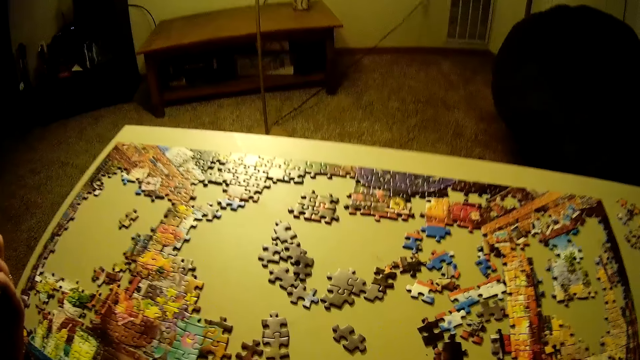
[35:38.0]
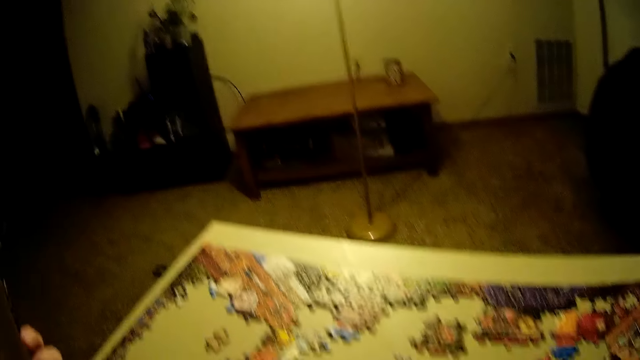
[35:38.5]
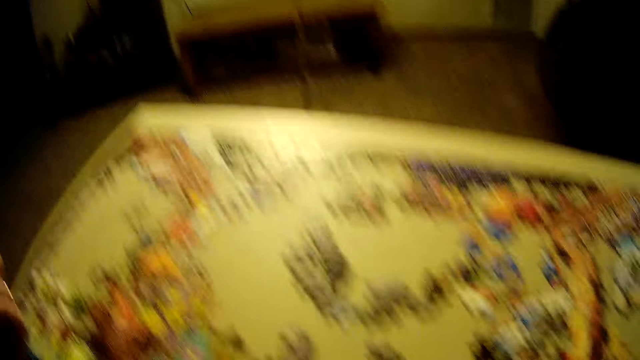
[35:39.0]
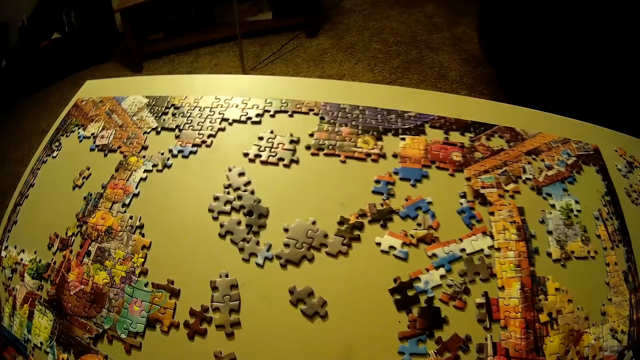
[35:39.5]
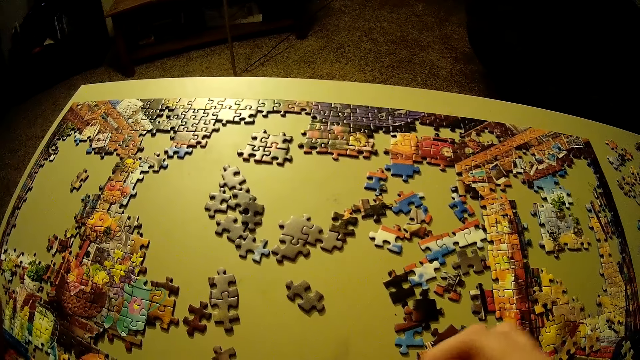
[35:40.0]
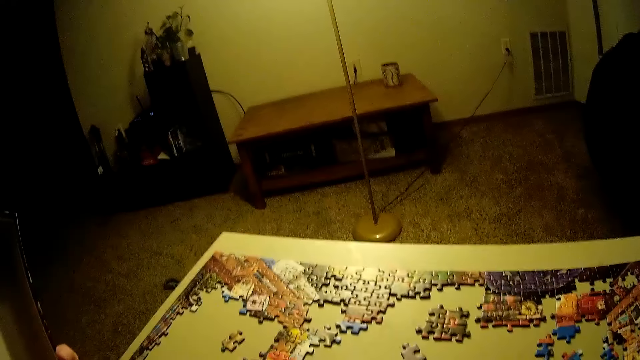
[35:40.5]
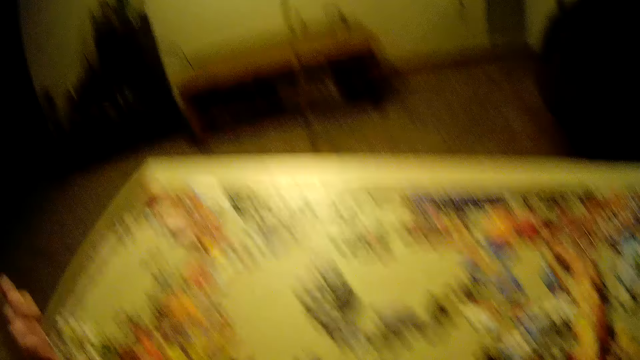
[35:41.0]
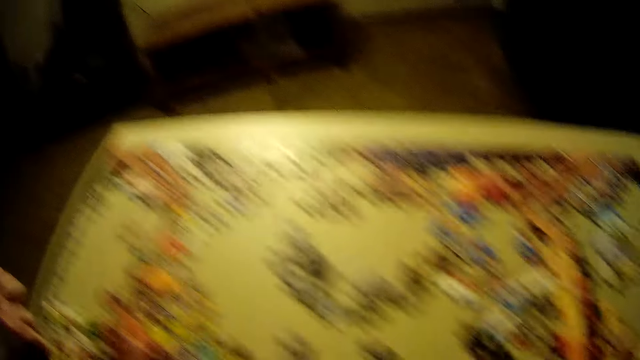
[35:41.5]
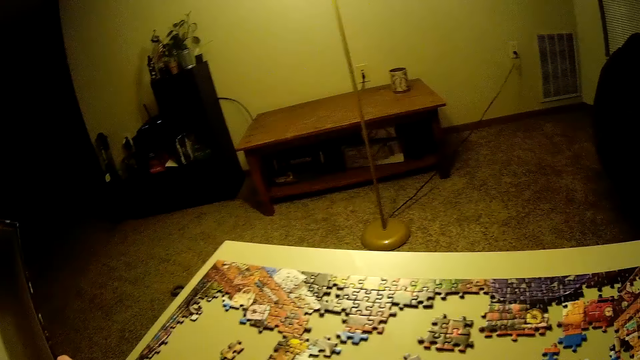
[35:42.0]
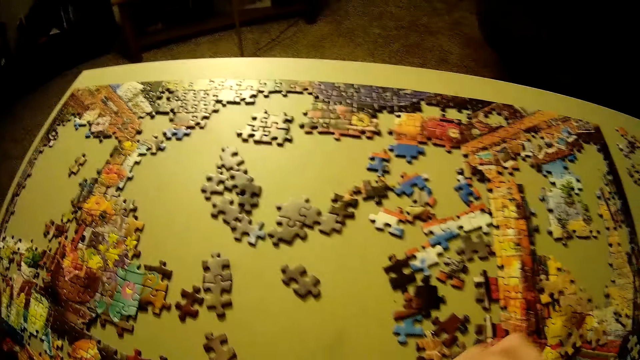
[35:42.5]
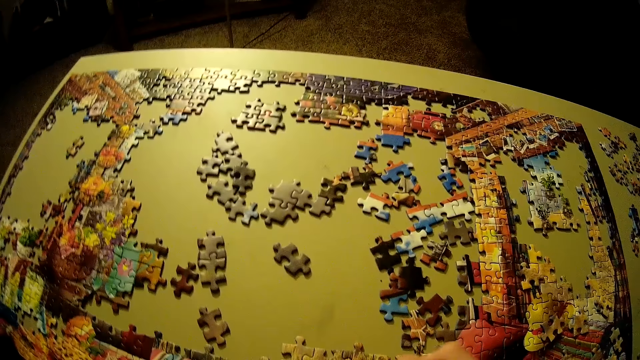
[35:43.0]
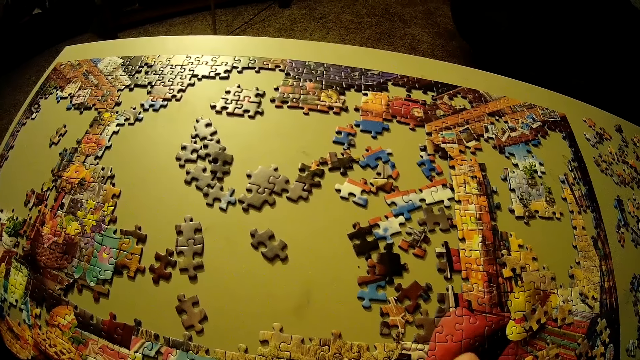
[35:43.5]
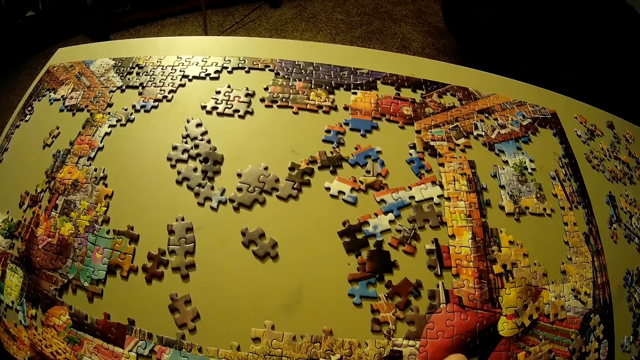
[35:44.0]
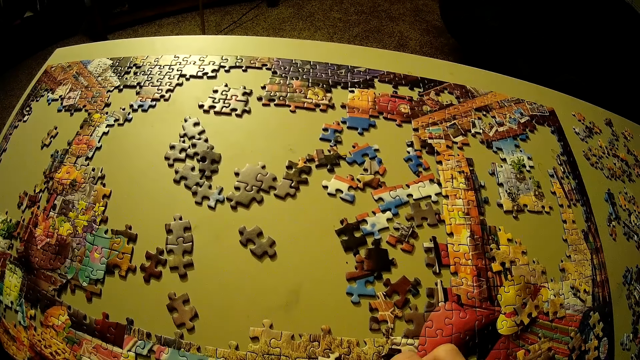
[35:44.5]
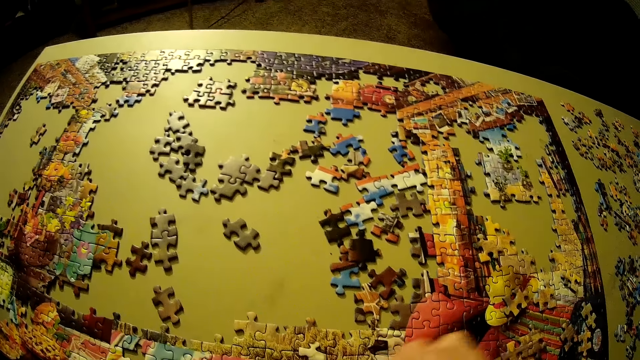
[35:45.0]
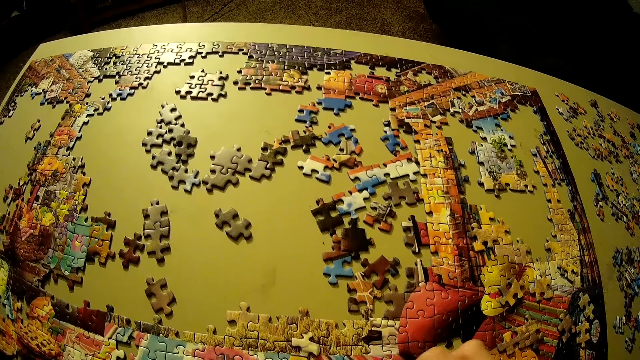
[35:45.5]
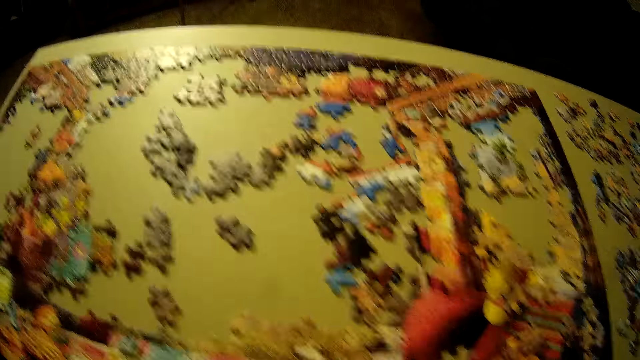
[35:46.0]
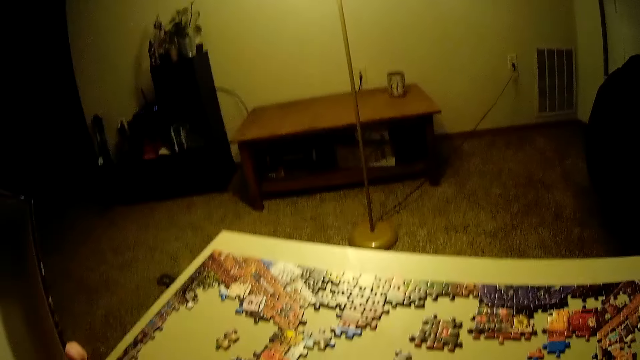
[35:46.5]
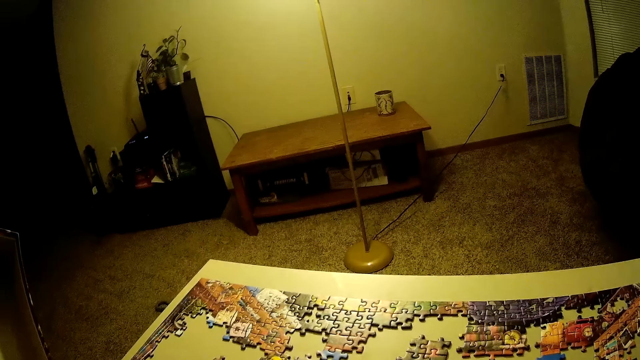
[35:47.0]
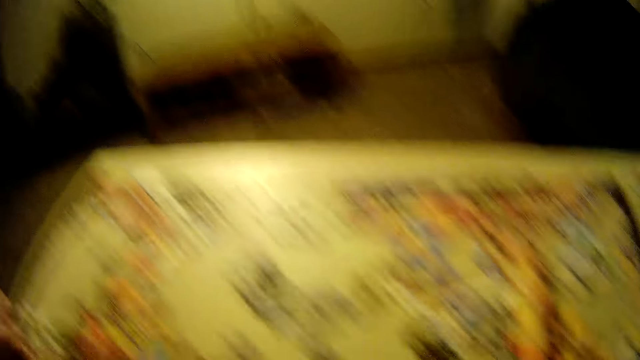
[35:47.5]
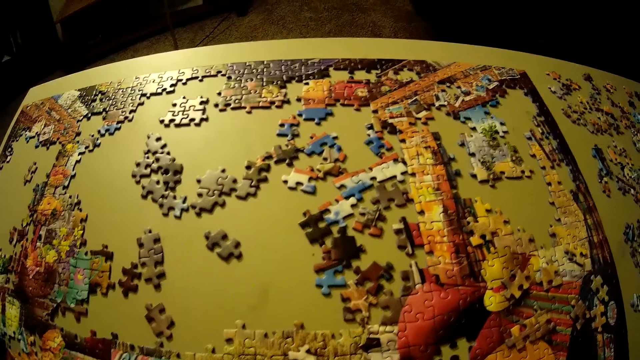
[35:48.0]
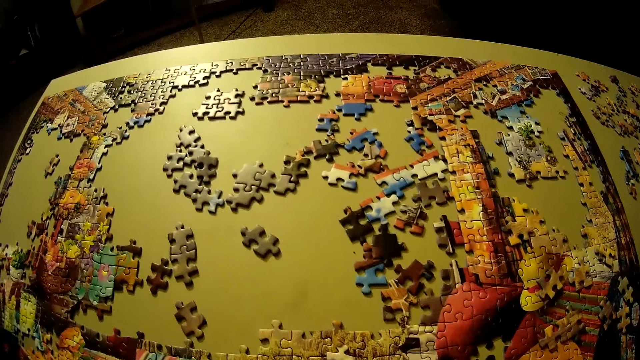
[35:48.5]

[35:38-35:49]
The camera wearer sorts the puzzle piece.

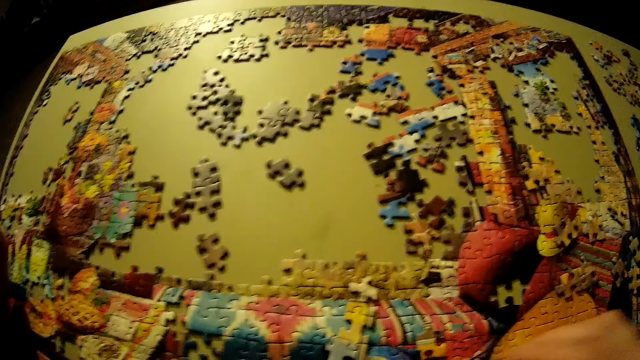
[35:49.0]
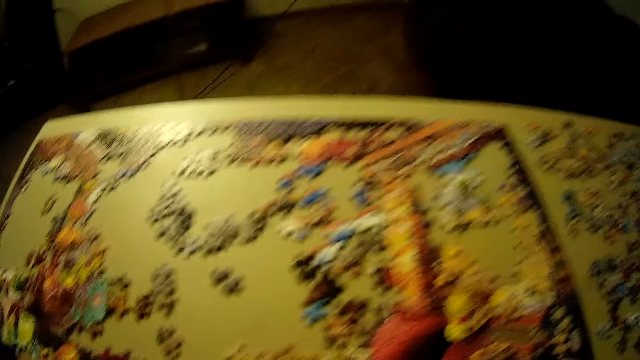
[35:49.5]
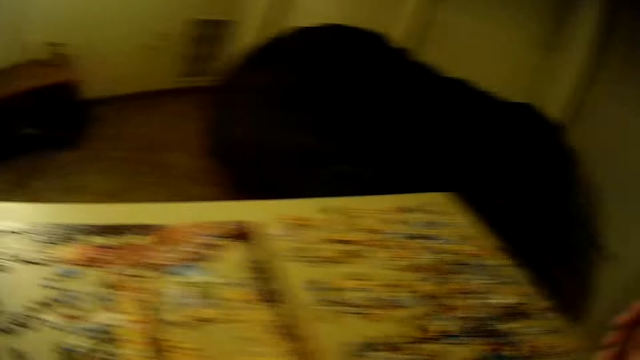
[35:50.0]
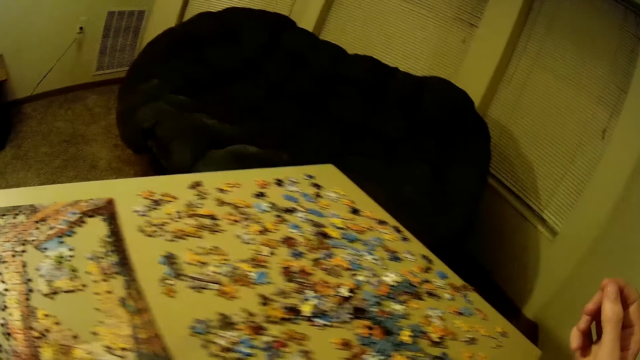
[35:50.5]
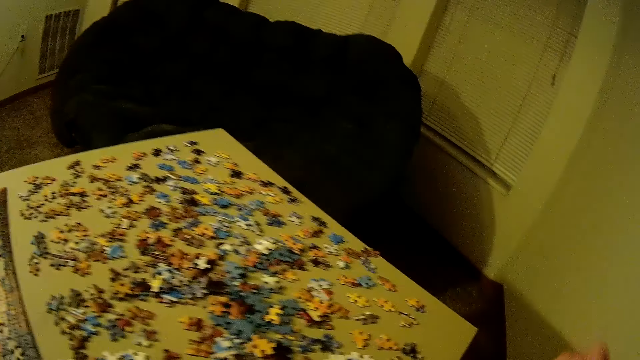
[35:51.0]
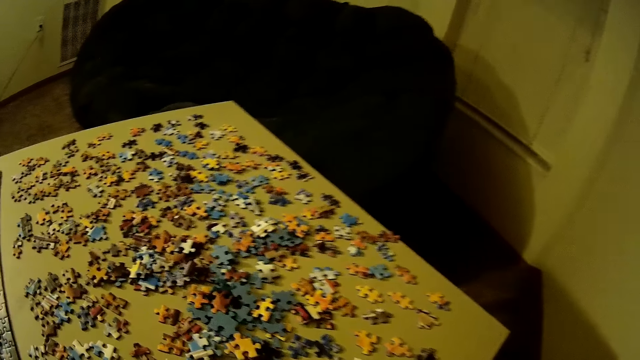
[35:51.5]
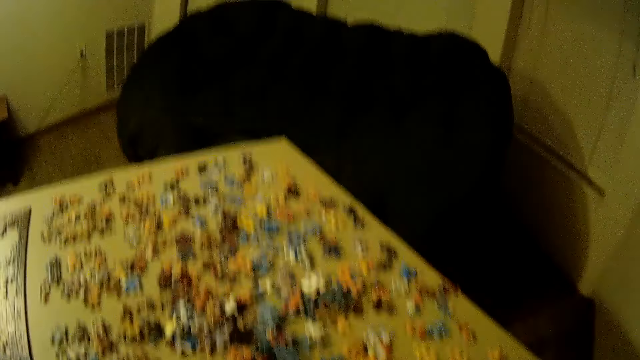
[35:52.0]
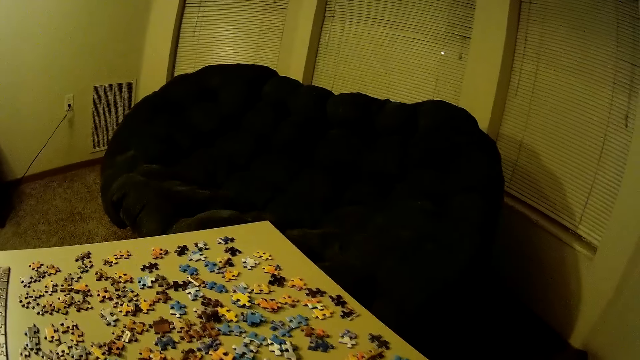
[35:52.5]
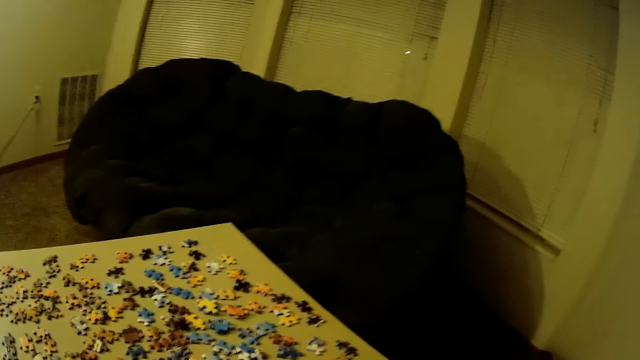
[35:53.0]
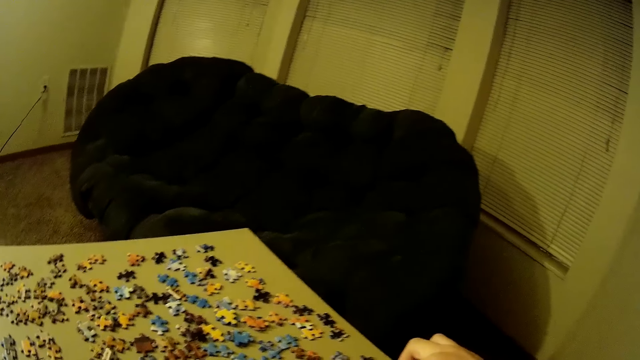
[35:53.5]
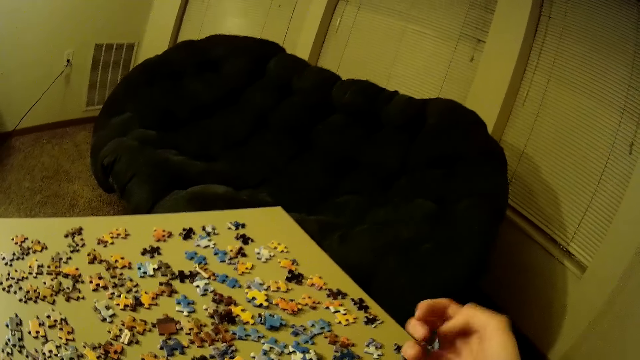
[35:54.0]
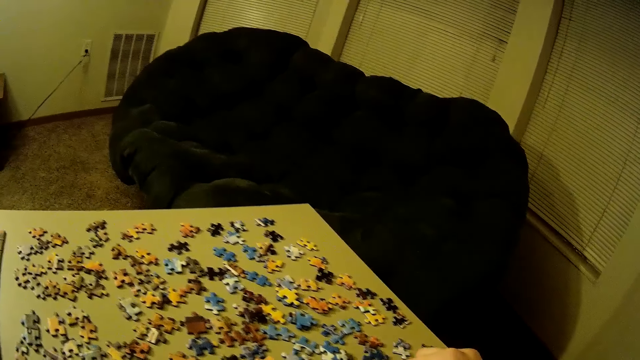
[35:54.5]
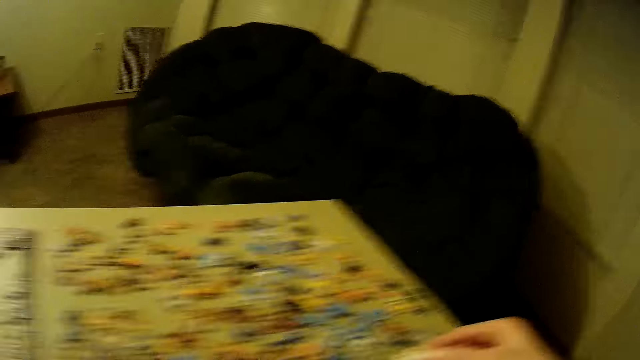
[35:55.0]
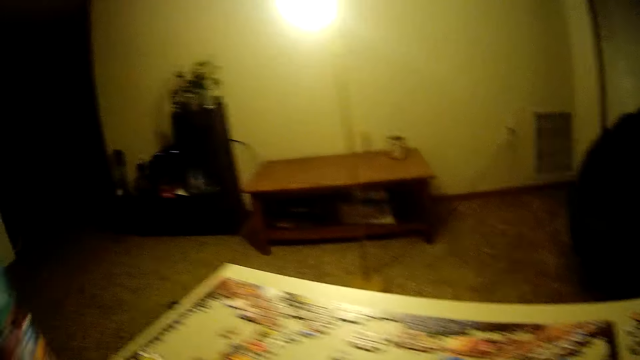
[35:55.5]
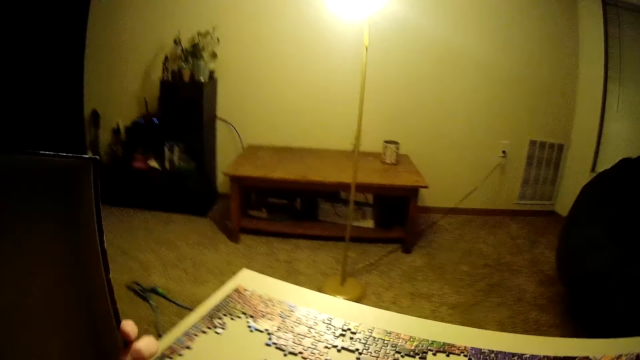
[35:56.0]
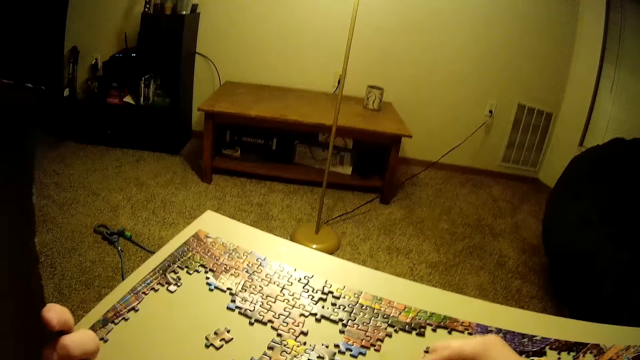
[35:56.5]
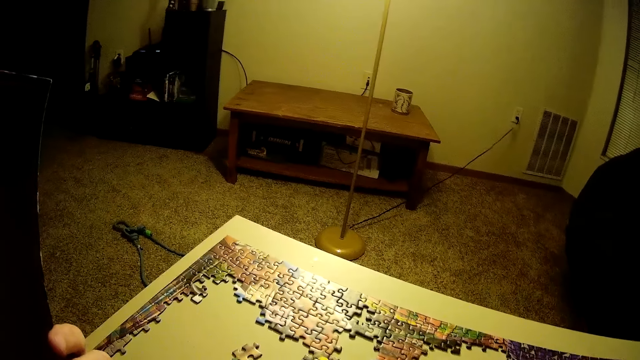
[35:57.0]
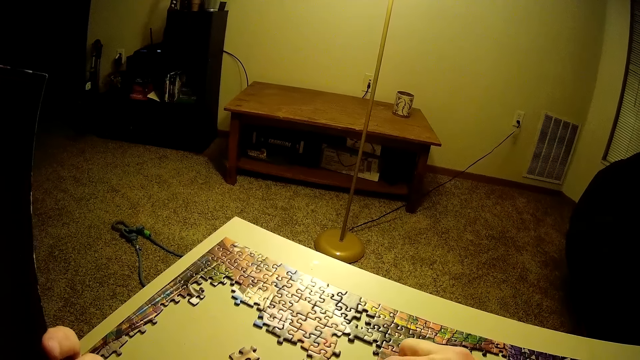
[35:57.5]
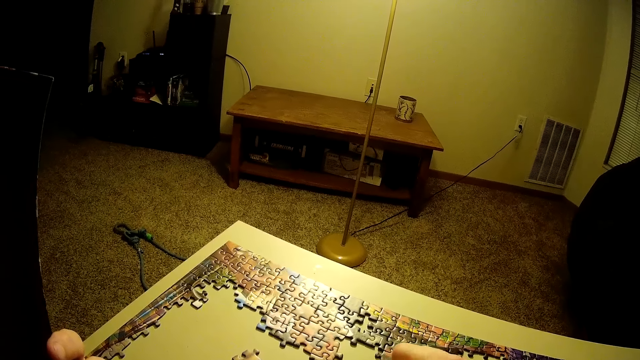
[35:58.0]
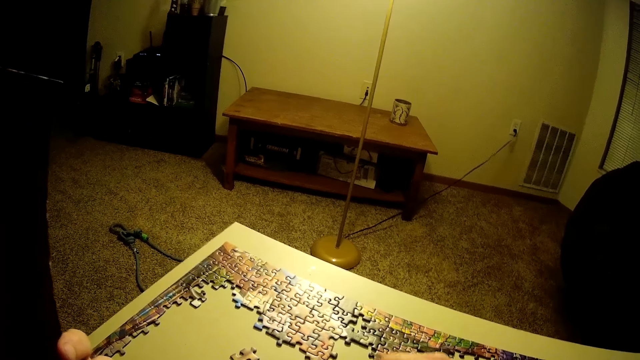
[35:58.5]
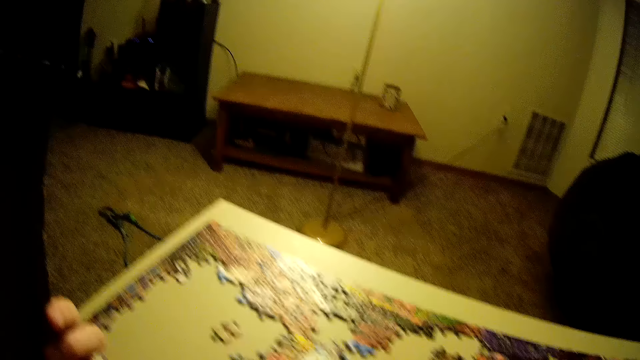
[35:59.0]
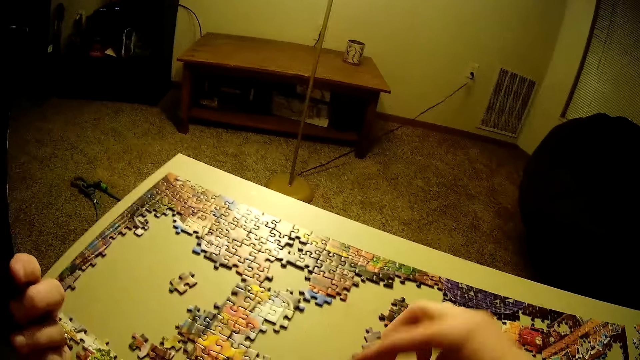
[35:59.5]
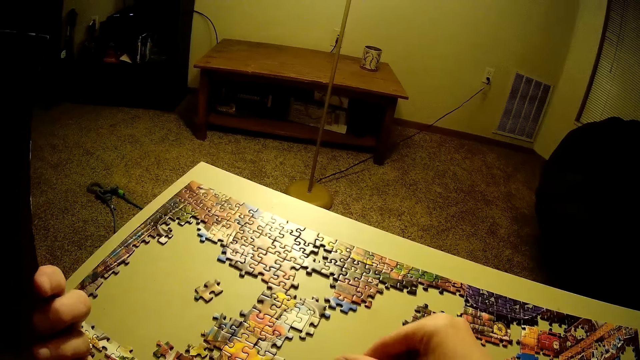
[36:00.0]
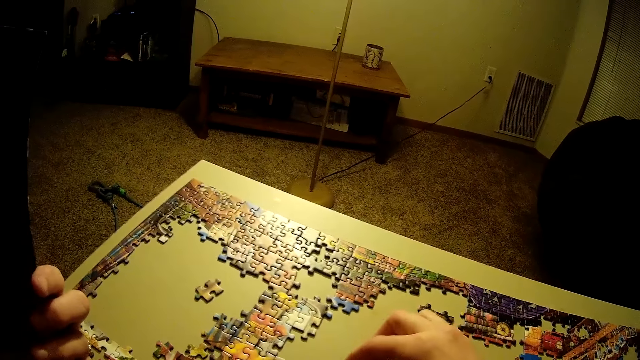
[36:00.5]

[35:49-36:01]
The camera wearer withdraws his hand from the puzzle pieces.
